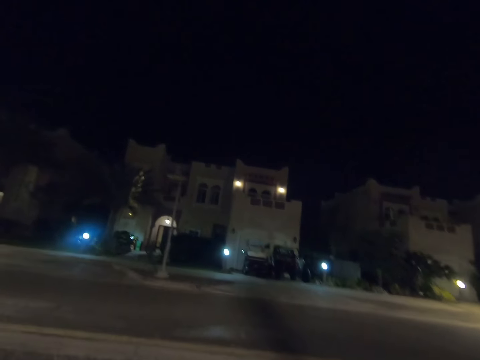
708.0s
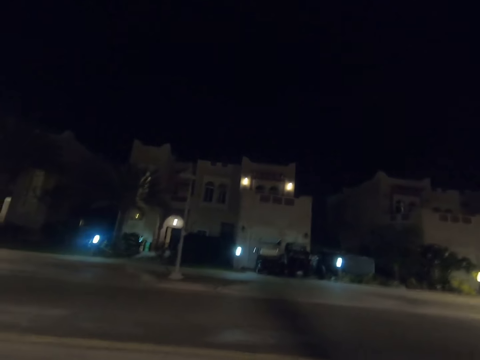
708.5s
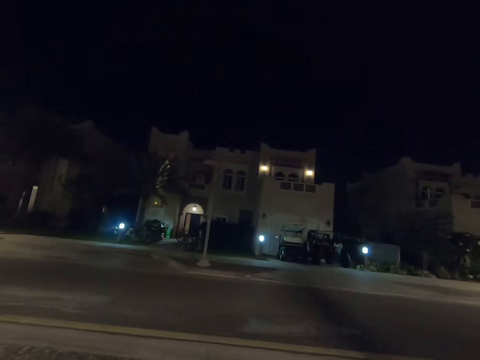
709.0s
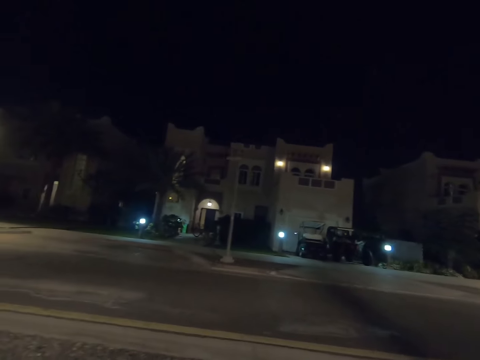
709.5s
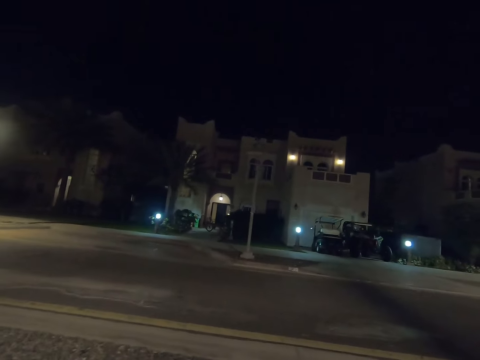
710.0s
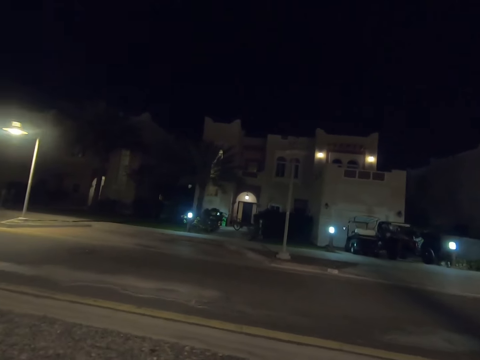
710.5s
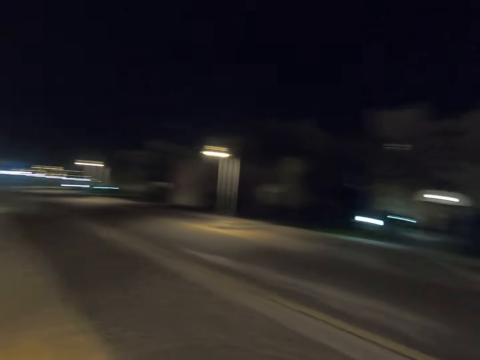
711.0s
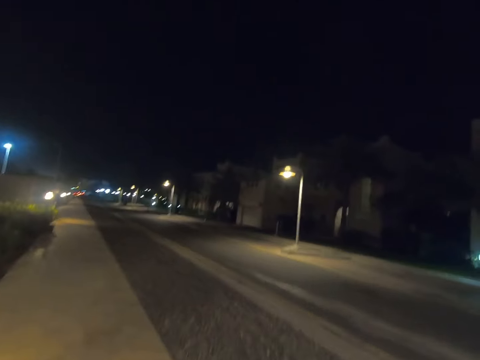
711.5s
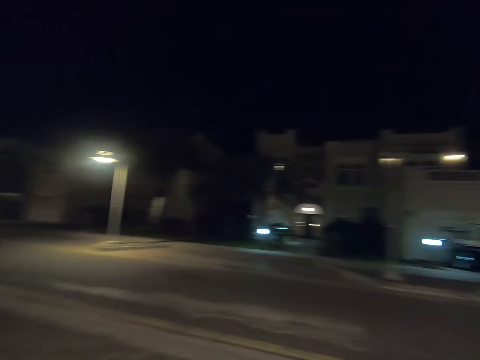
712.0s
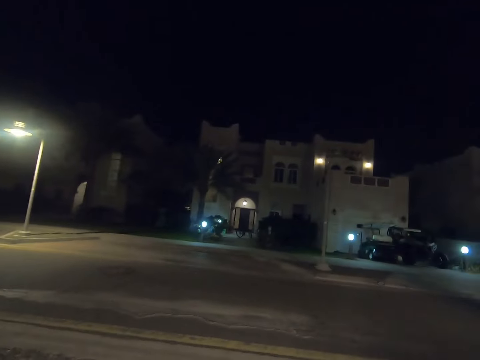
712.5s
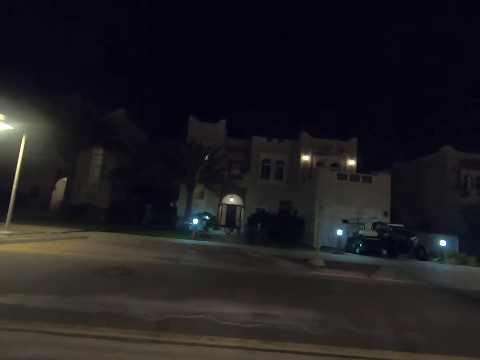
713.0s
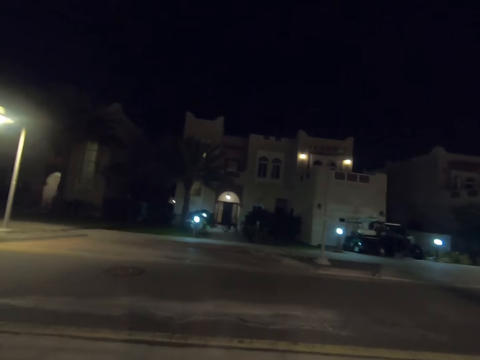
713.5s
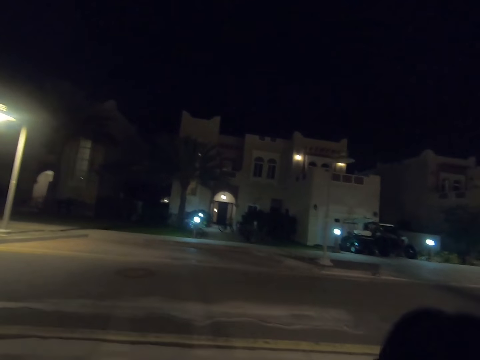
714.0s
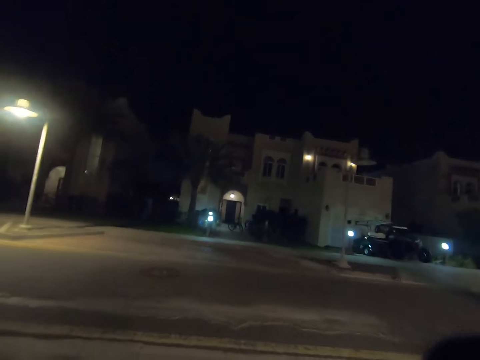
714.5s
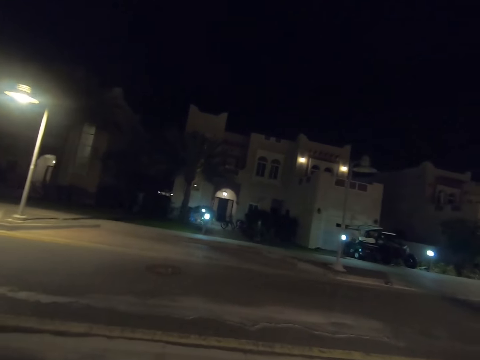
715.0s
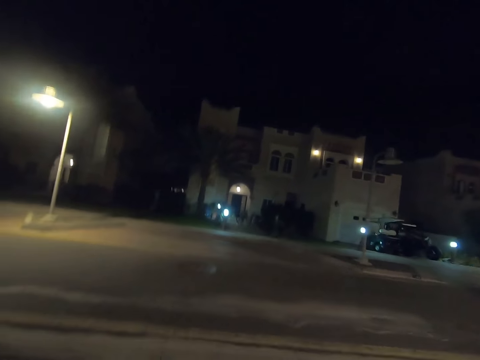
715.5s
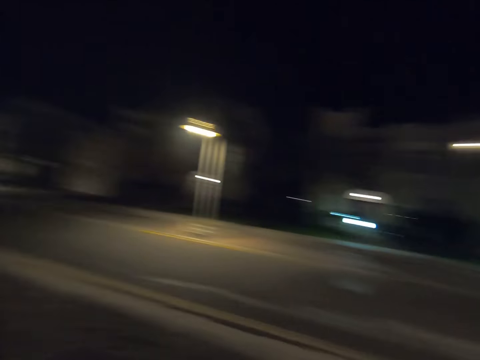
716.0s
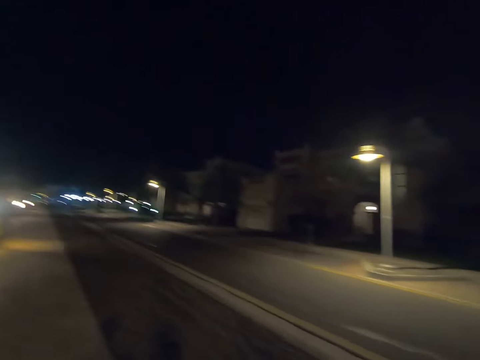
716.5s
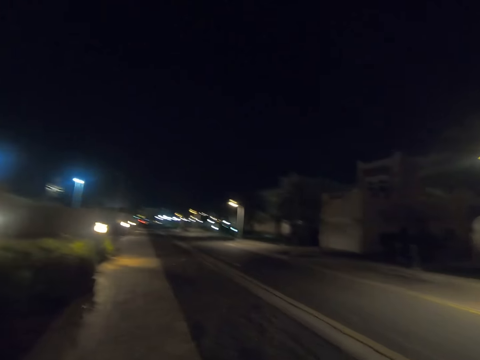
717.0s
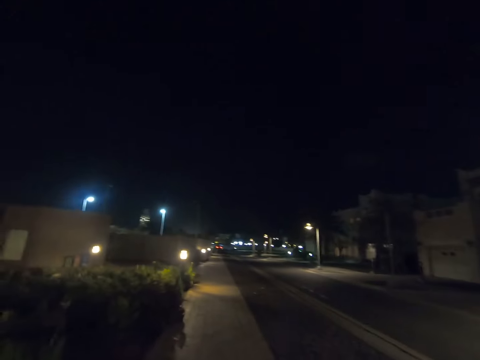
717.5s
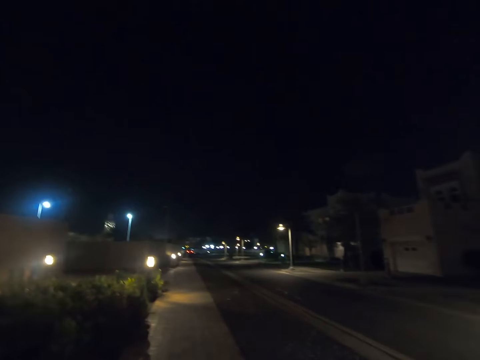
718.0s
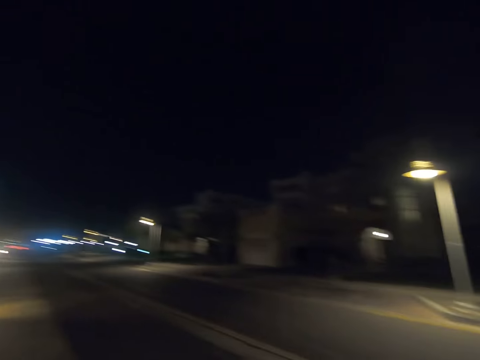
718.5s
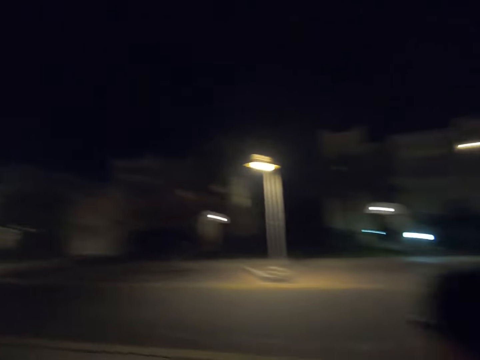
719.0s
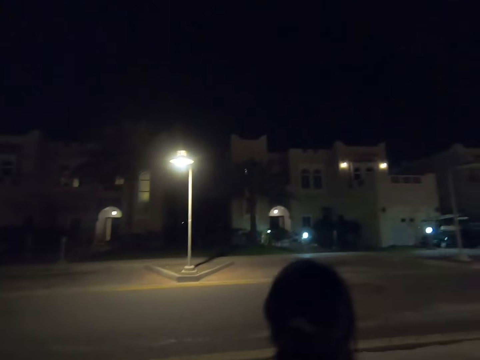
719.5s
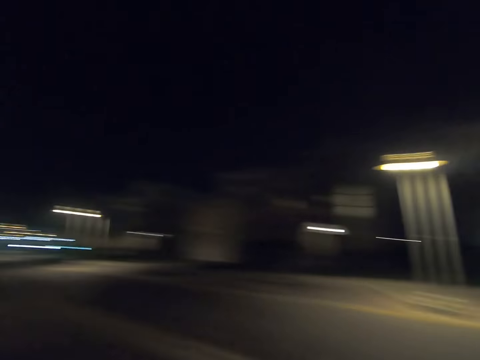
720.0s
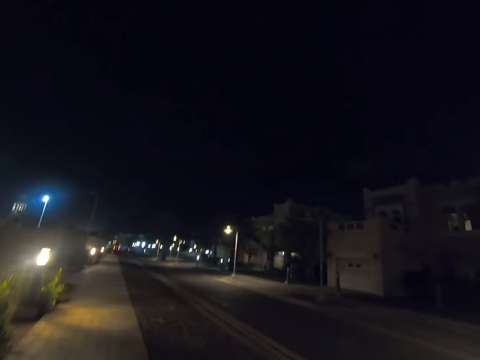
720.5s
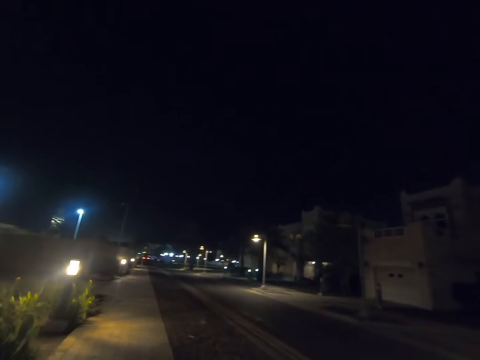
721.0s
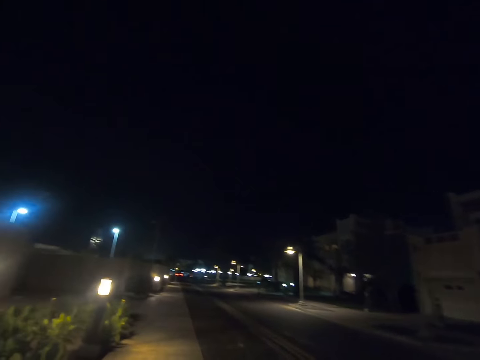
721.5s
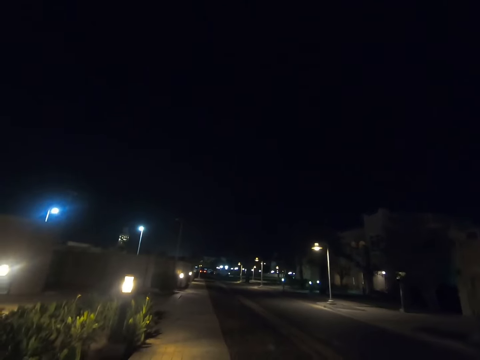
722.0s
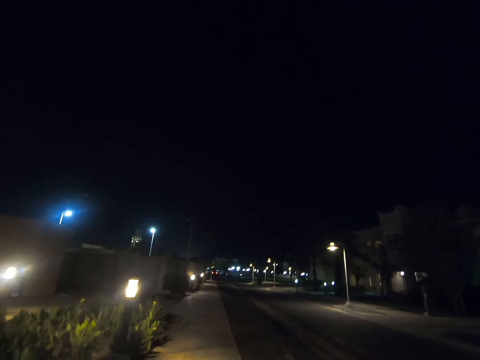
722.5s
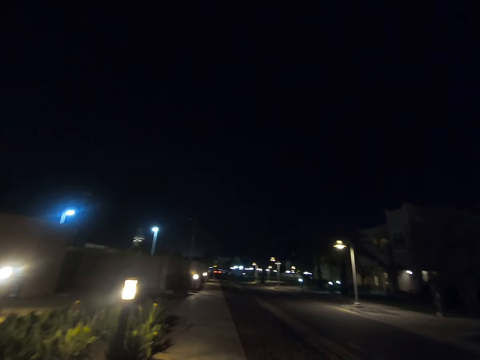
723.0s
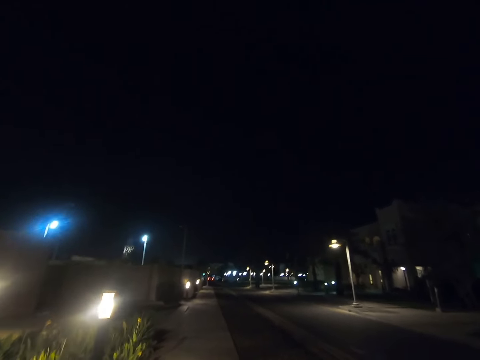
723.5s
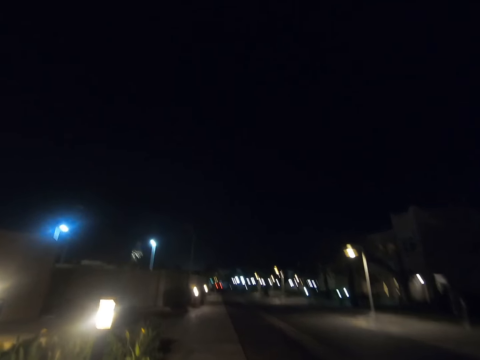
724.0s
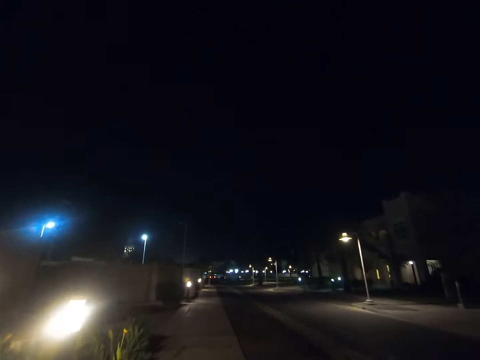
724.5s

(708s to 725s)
The camera wearer looks left. They look forward. They look around. They turn left. They walk forward. They look right. They look forward.

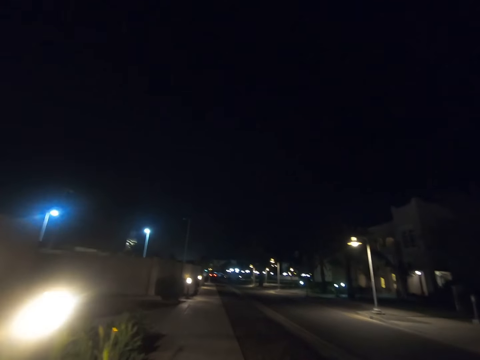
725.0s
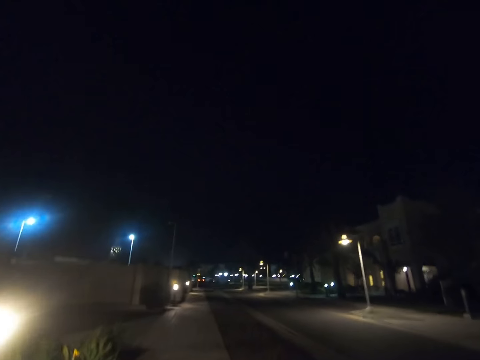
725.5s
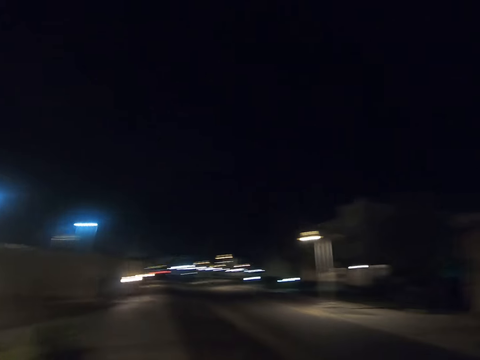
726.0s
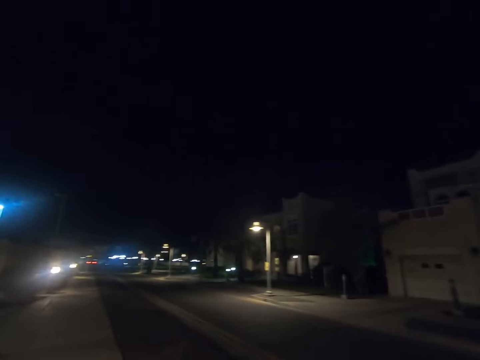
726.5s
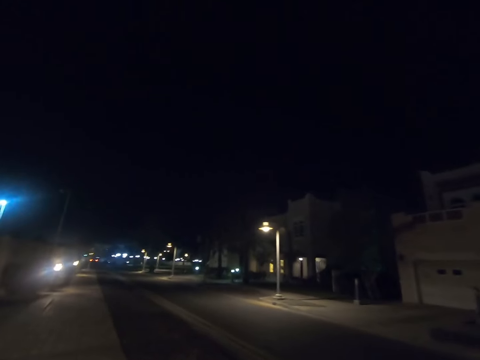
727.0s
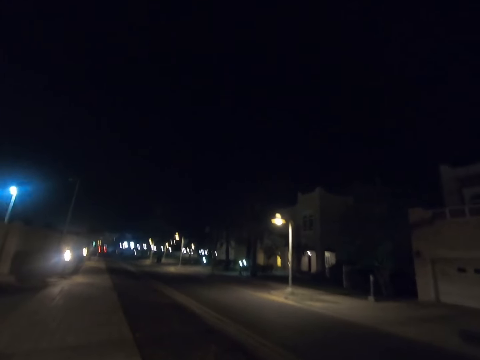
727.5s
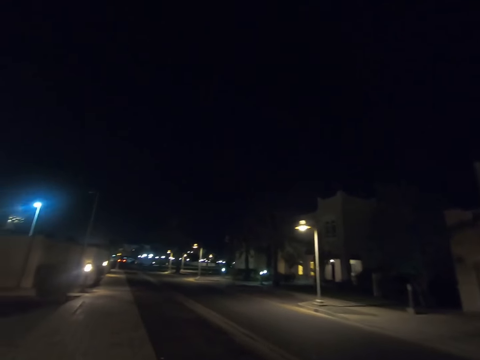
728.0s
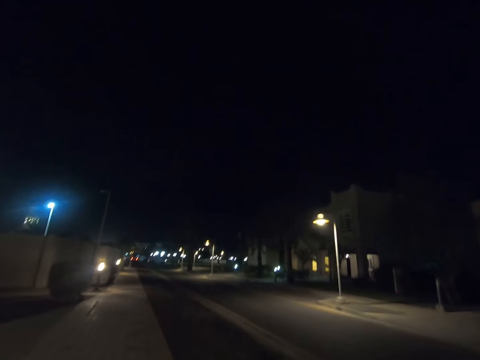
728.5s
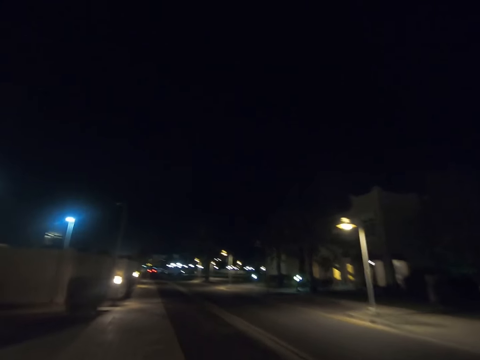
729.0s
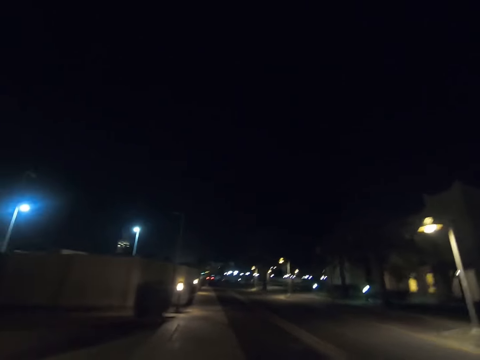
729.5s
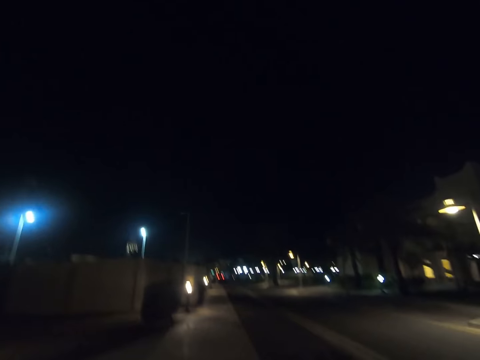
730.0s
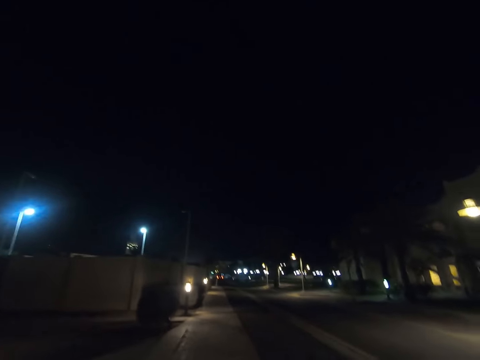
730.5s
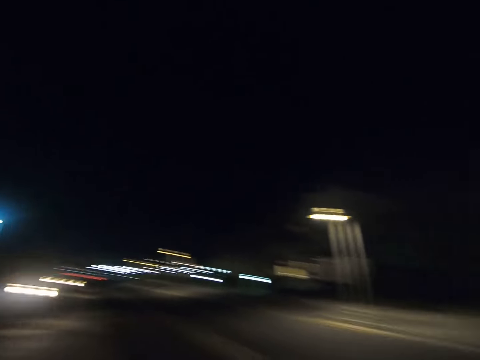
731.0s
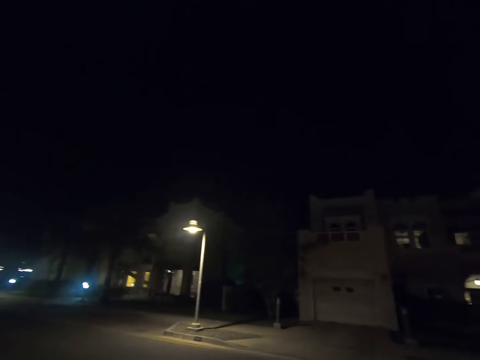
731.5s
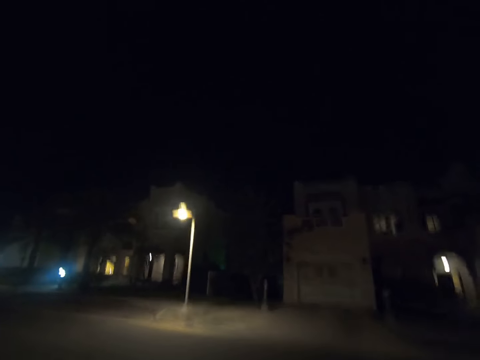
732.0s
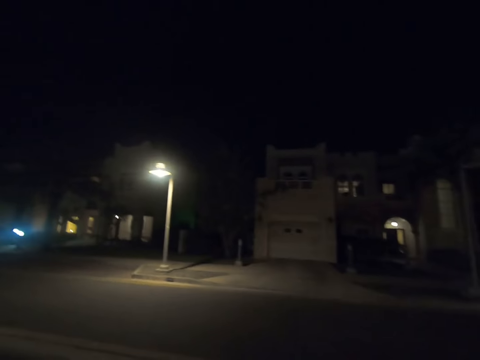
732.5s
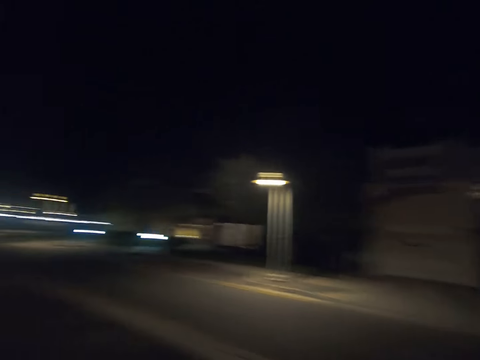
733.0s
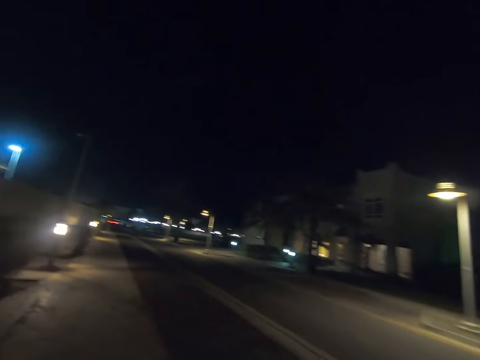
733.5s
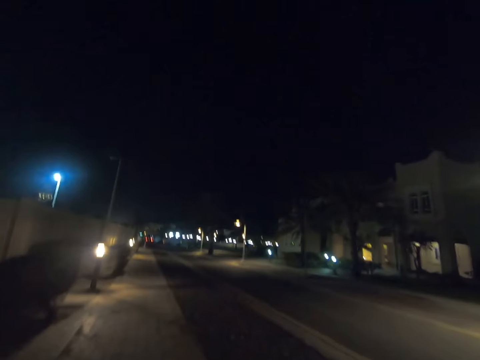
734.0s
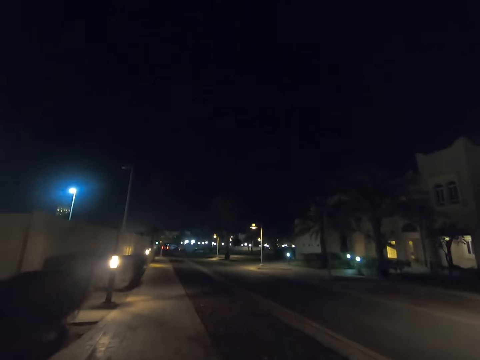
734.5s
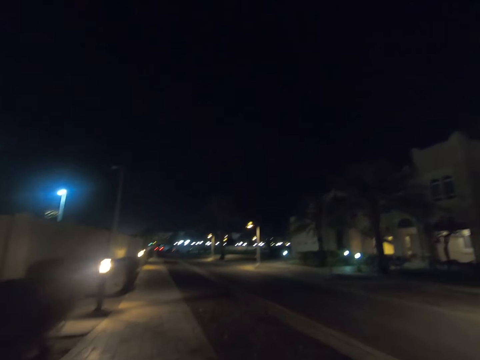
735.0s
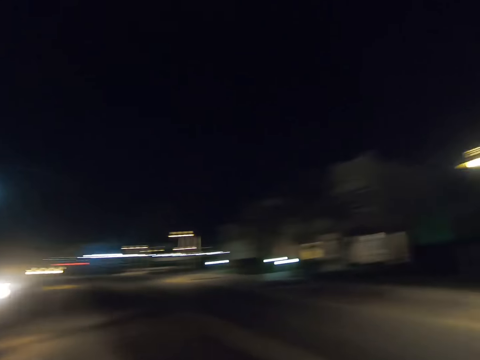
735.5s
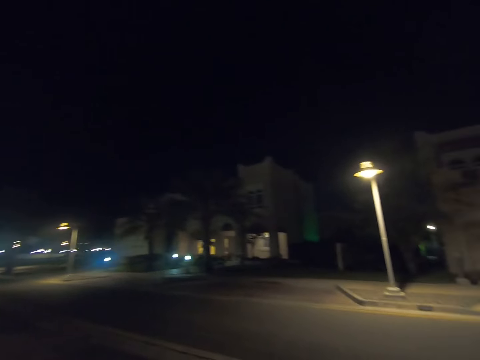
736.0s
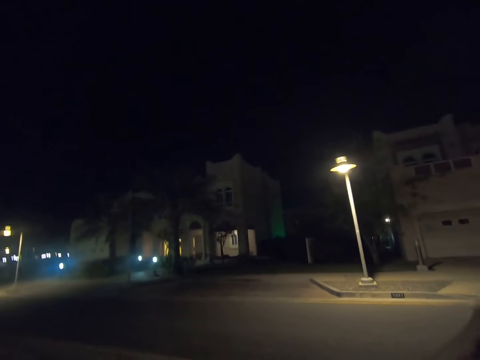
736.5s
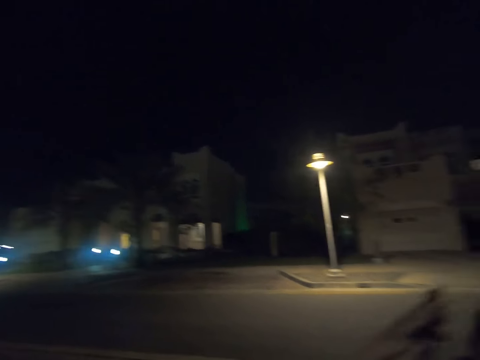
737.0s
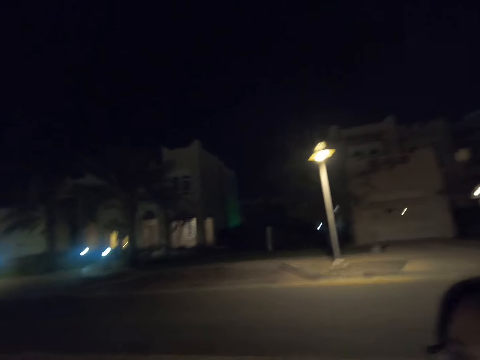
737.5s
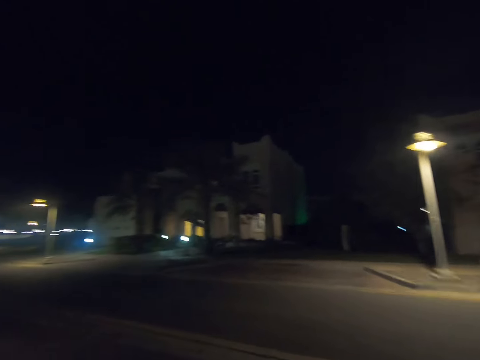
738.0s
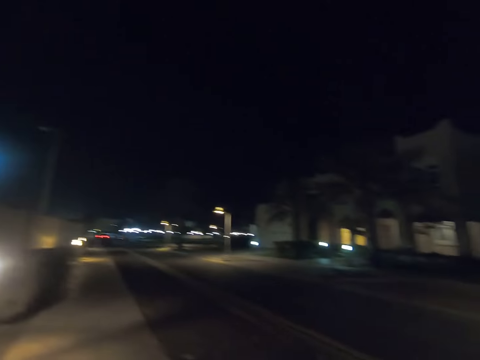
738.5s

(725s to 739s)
The camera wearer looks right. They look forward. They look right. They converse with a person.
